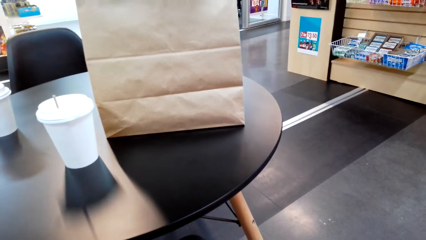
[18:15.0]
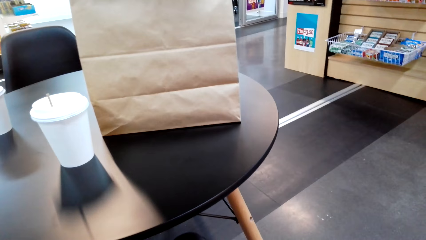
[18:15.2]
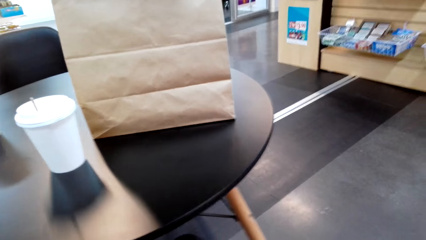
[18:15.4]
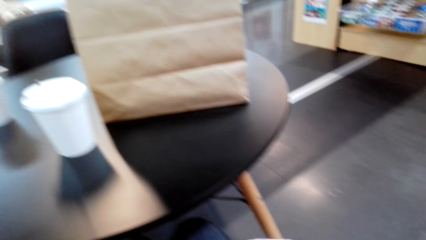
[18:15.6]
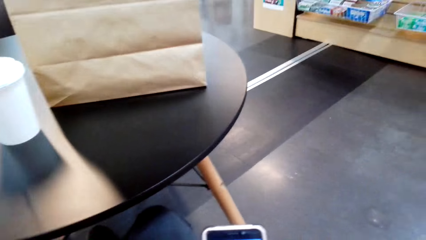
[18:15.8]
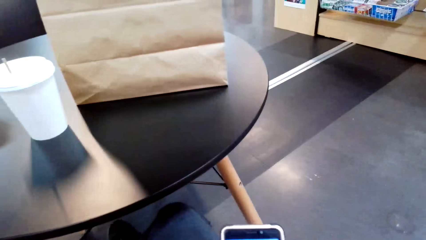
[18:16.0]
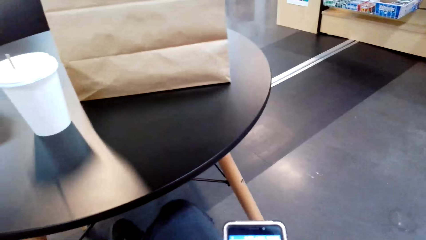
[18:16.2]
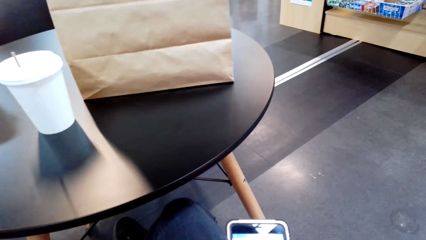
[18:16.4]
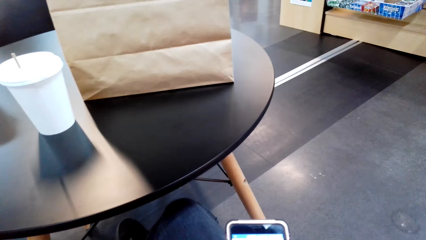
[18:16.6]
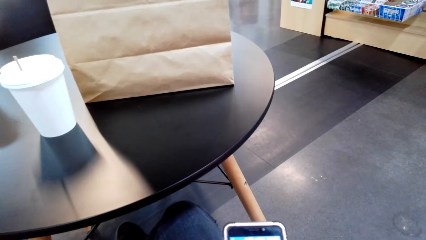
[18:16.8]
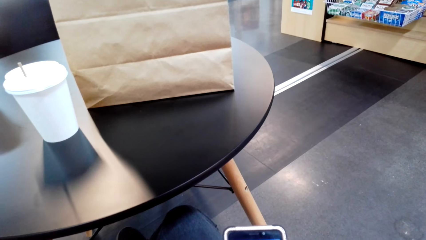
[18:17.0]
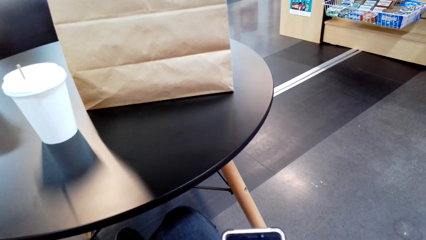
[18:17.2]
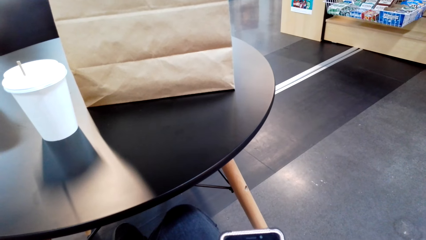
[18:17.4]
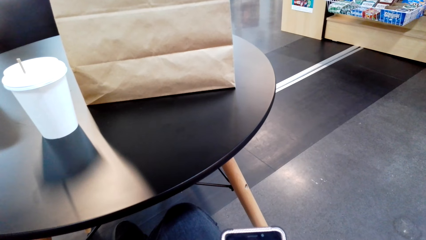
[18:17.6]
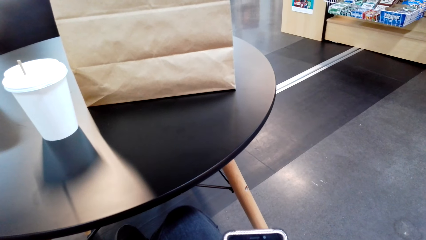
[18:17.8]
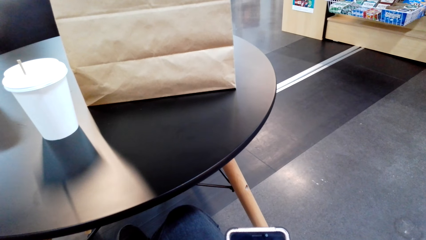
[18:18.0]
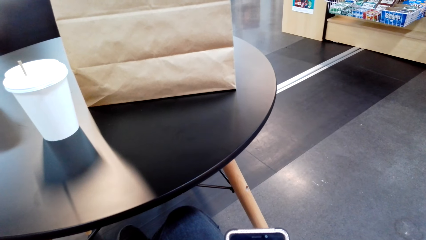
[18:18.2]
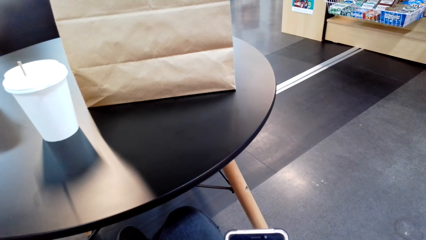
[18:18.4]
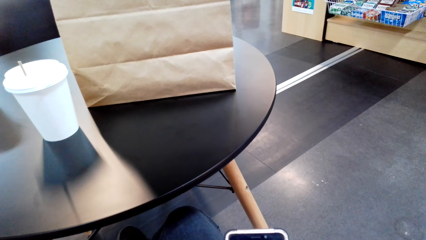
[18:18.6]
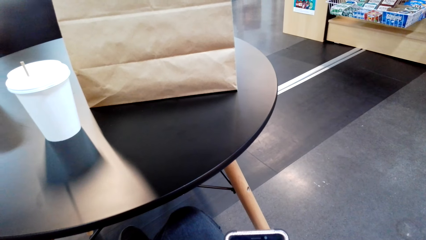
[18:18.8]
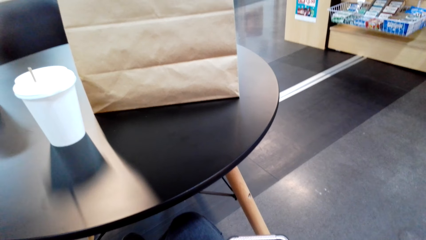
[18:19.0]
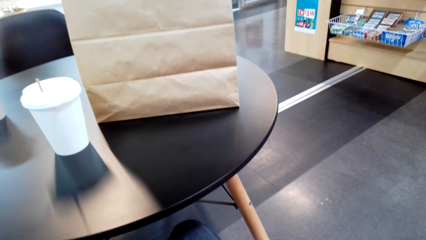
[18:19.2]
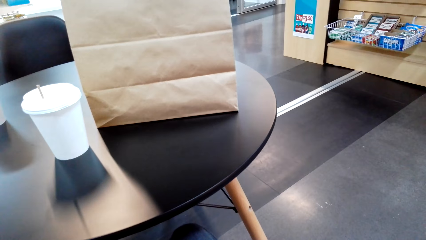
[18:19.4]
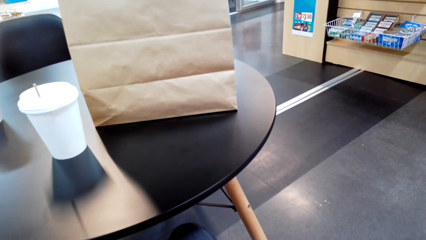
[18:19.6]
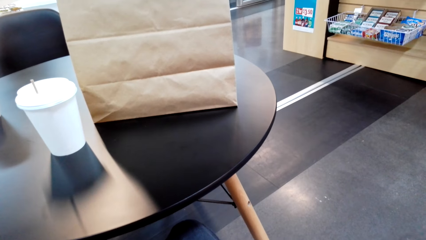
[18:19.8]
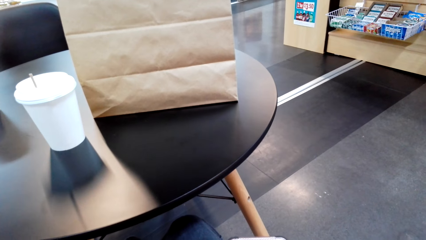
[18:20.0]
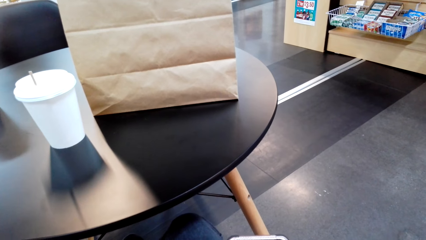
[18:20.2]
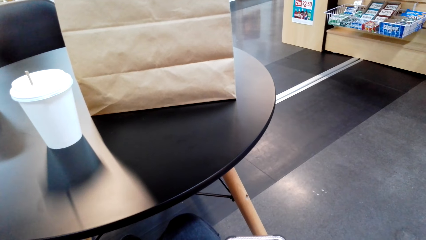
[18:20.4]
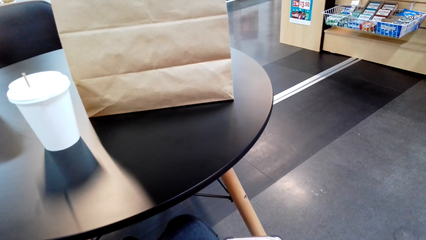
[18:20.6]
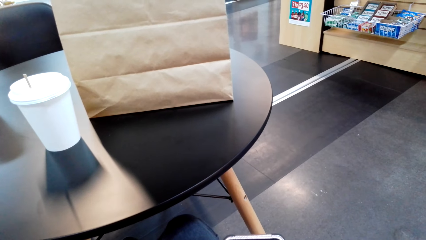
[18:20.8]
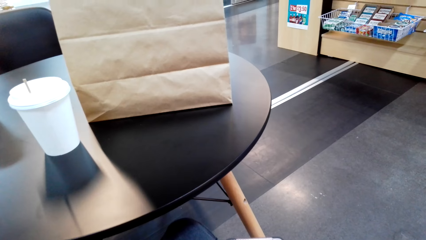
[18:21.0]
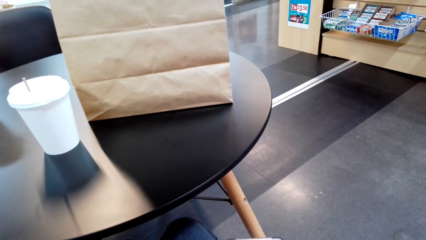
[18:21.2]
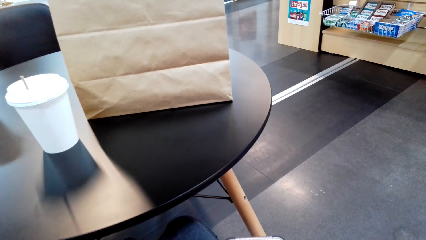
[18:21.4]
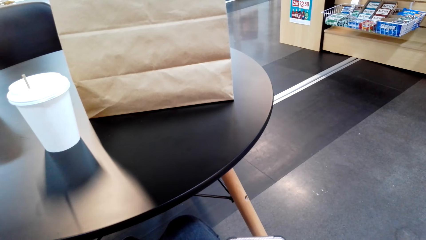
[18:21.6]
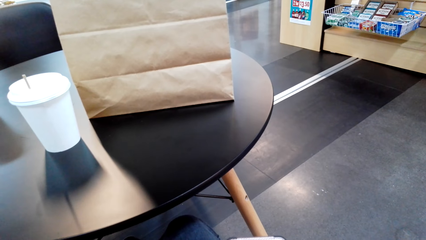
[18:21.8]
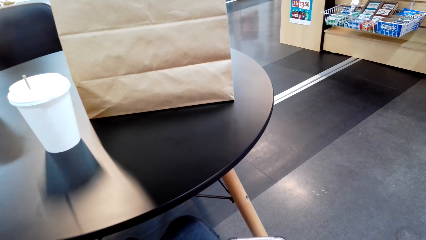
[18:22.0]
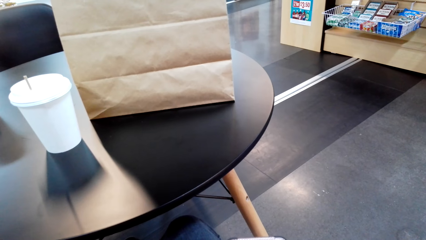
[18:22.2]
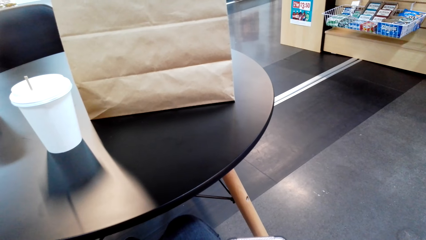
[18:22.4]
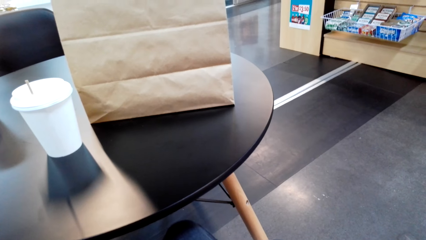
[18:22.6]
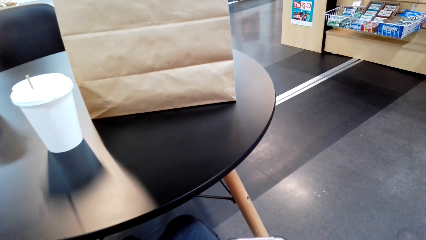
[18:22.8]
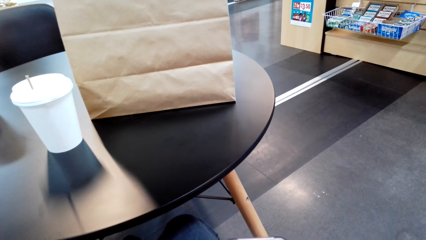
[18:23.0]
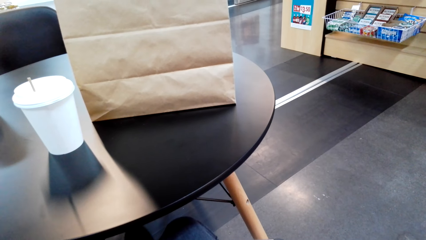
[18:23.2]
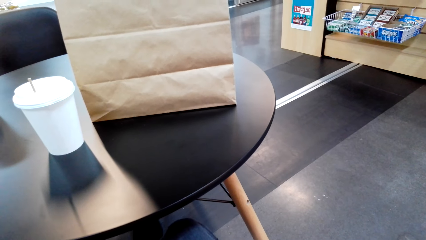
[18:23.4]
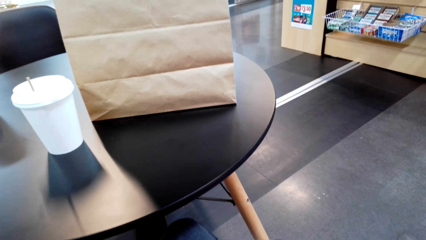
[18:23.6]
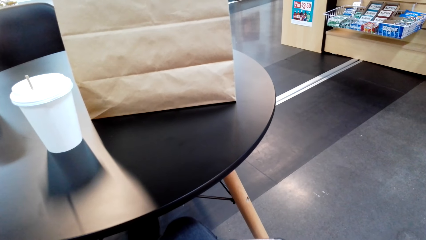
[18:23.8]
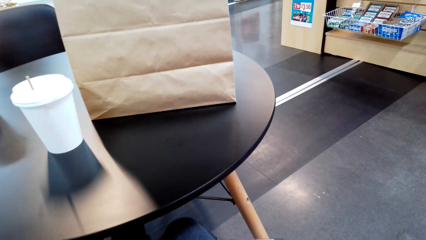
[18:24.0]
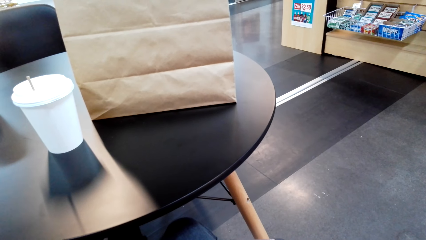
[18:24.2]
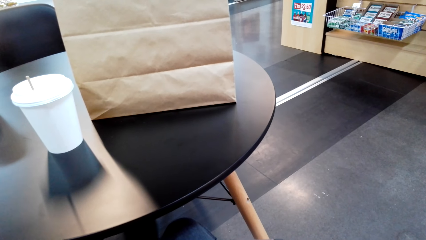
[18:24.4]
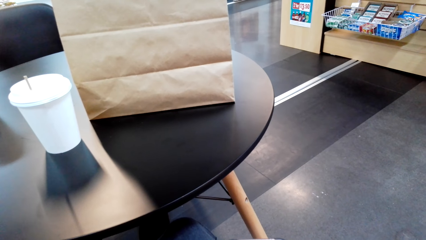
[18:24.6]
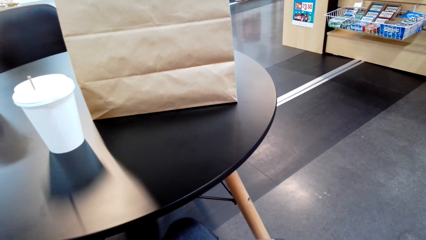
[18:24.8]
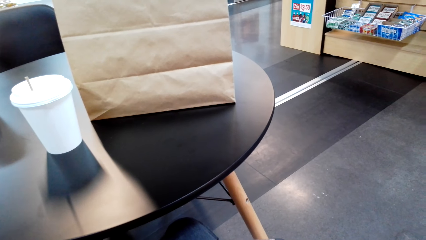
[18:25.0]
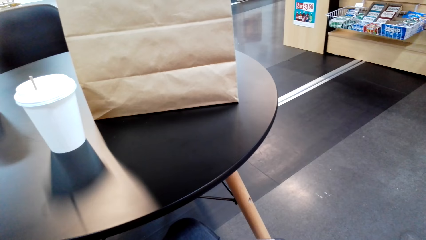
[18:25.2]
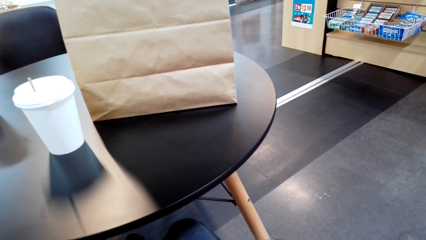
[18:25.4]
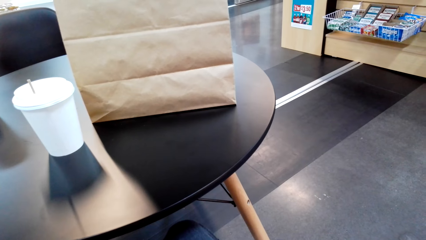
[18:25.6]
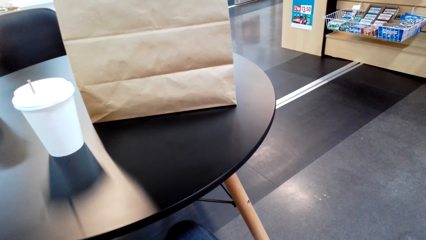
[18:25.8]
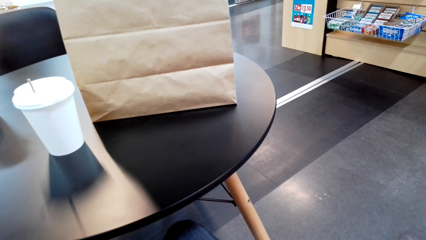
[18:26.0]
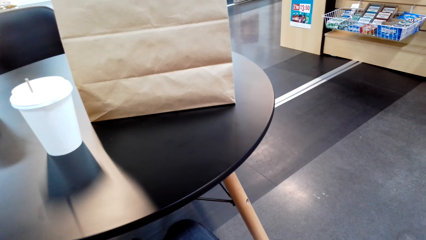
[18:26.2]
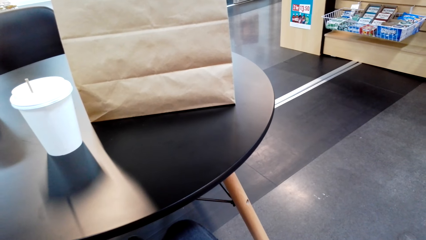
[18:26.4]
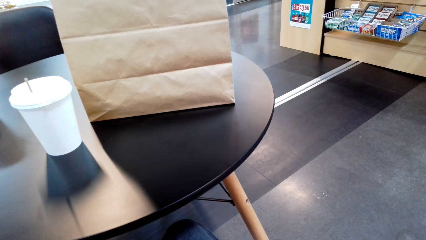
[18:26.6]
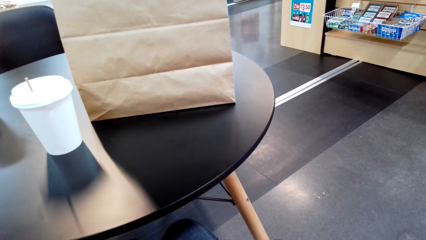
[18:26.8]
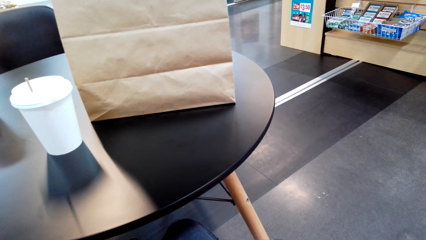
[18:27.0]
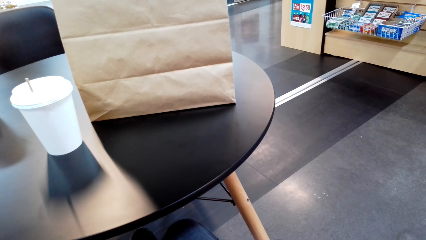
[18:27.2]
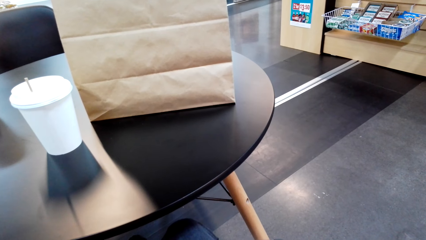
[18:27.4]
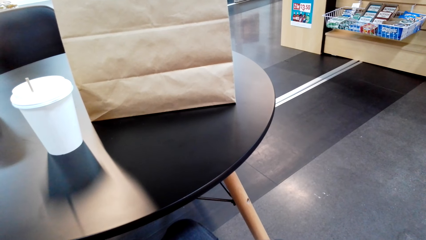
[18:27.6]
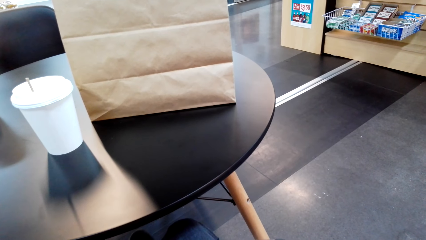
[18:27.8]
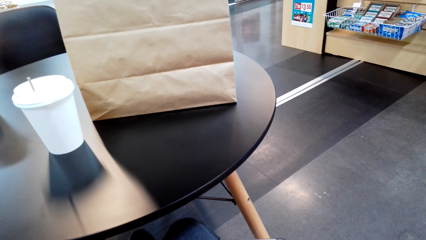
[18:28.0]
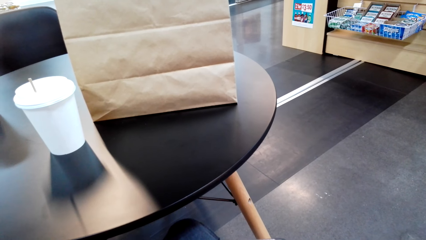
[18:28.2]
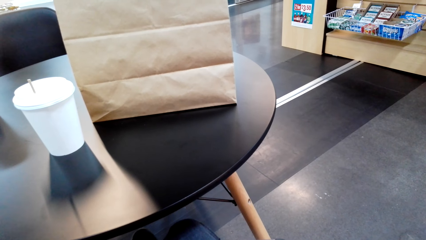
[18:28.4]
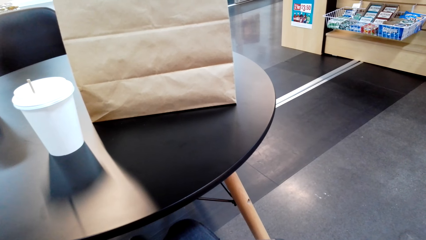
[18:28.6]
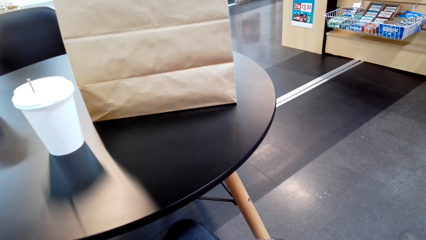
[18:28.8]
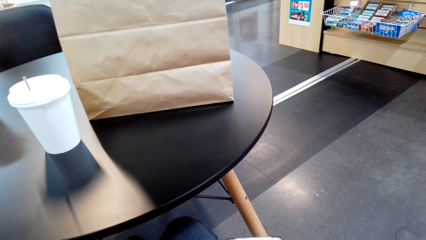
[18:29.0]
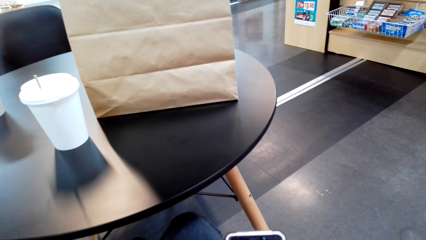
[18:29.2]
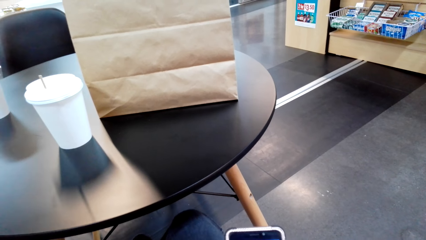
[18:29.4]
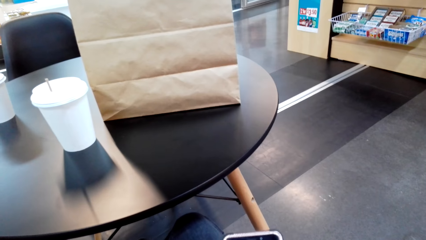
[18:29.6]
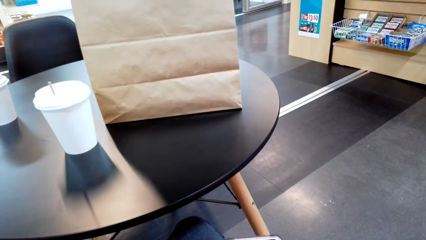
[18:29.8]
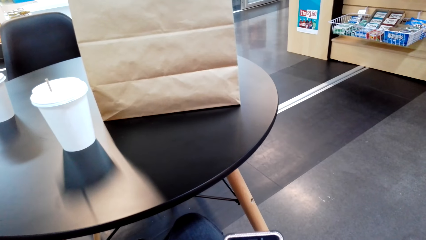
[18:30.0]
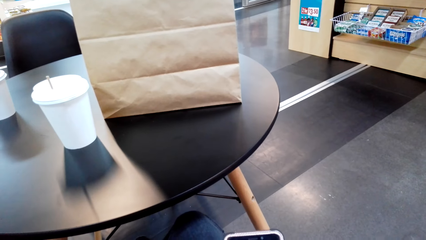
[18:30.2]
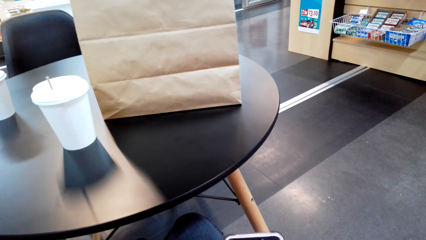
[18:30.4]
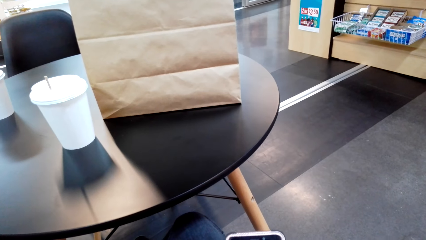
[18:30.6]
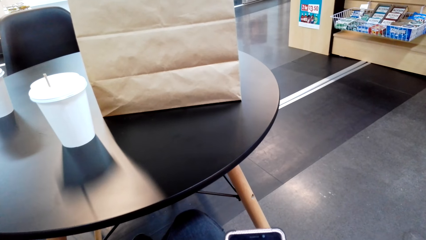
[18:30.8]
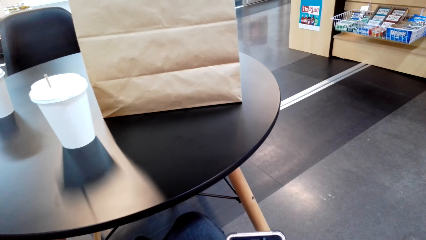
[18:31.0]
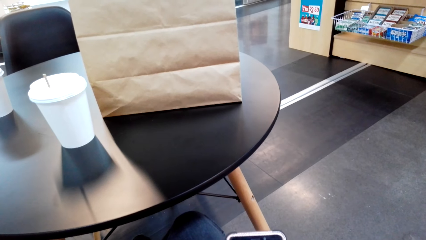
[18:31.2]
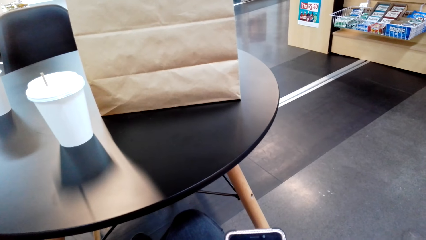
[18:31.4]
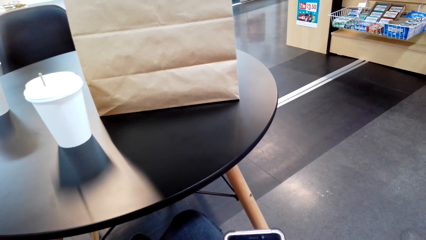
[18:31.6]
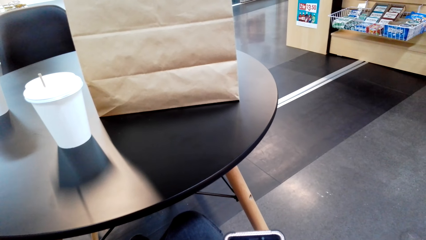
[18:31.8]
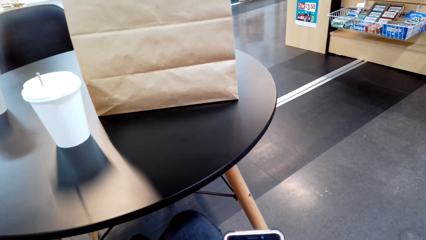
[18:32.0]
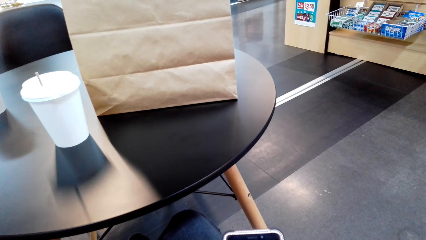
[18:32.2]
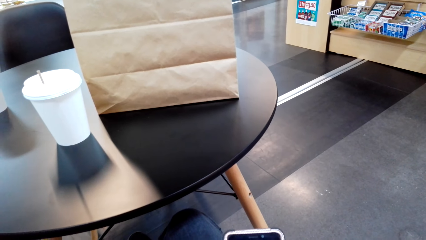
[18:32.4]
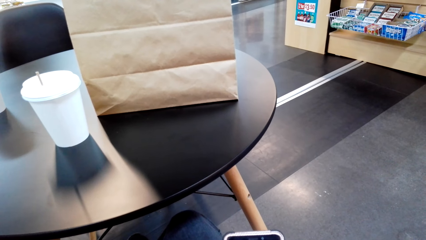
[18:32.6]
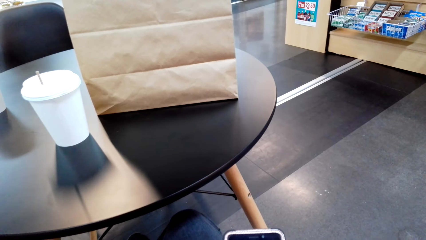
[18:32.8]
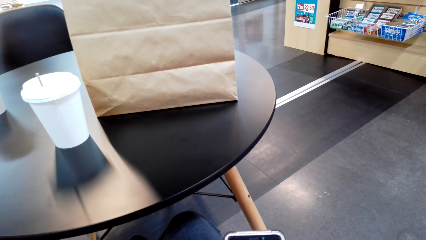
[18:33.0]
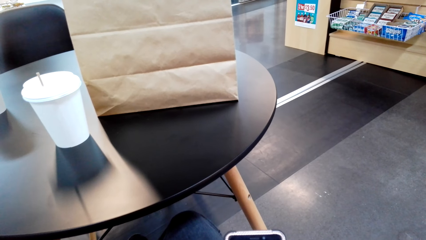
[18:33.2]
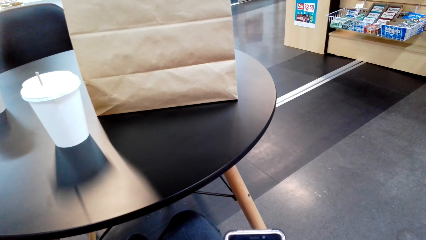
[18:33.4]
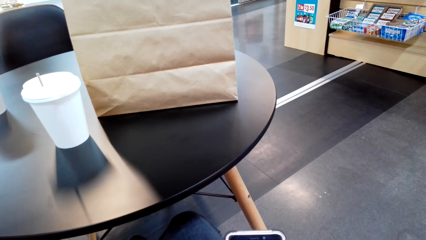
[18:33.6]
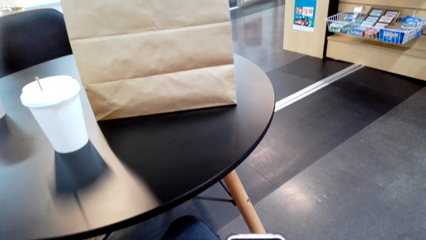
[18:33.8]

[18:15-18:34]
The camera wearer uses the phone. They look around. They use the phone.
